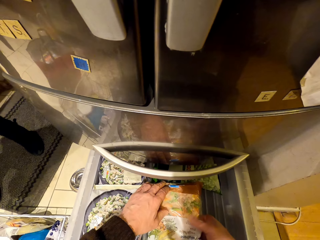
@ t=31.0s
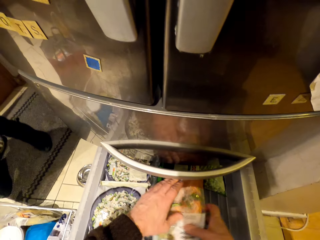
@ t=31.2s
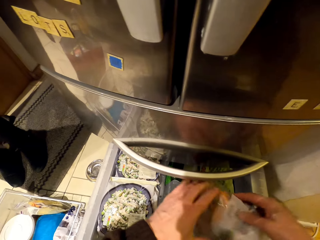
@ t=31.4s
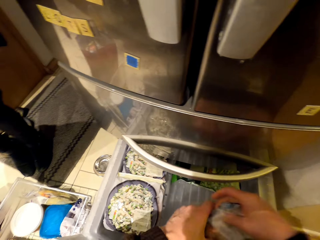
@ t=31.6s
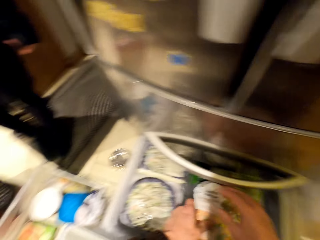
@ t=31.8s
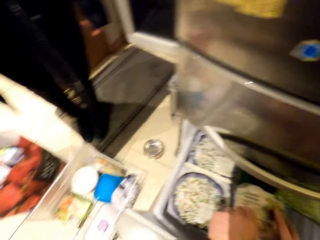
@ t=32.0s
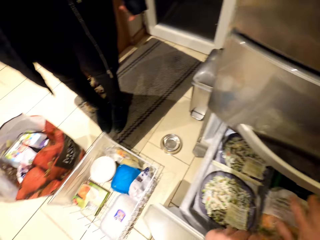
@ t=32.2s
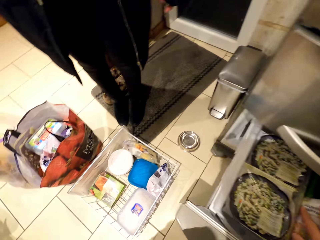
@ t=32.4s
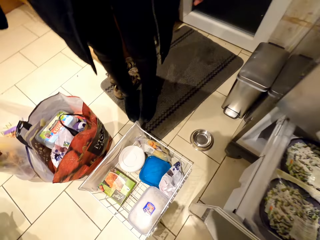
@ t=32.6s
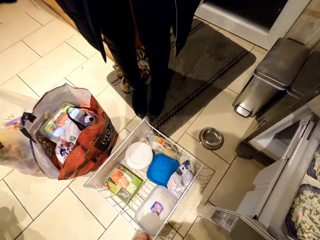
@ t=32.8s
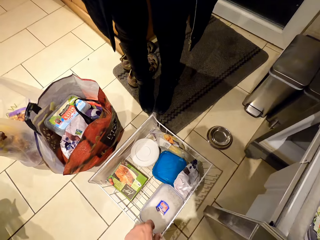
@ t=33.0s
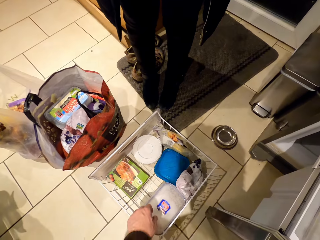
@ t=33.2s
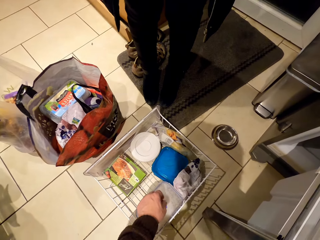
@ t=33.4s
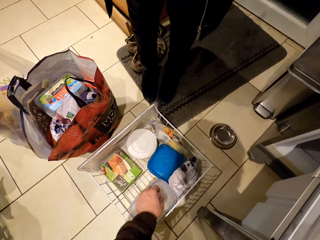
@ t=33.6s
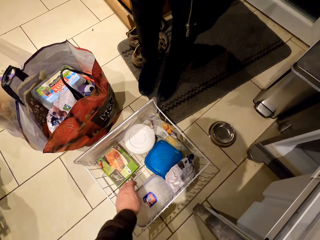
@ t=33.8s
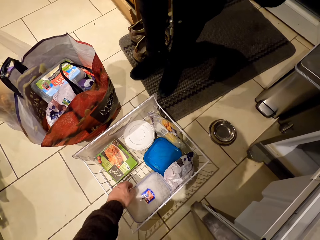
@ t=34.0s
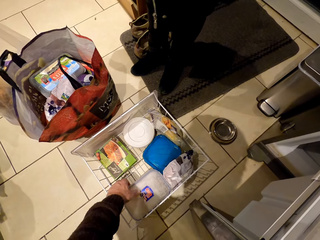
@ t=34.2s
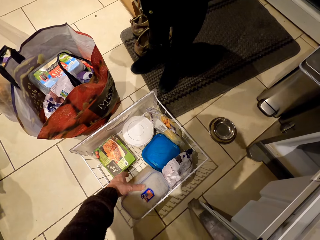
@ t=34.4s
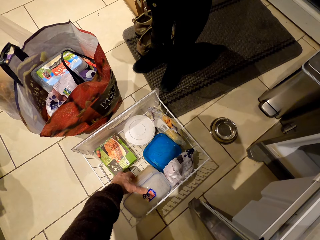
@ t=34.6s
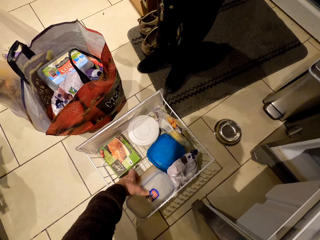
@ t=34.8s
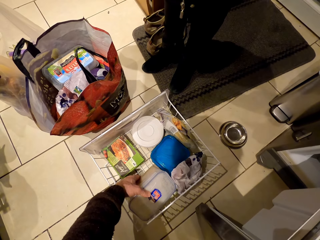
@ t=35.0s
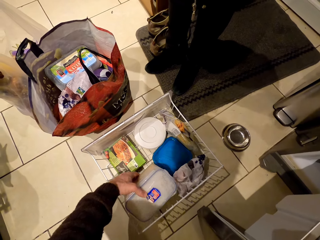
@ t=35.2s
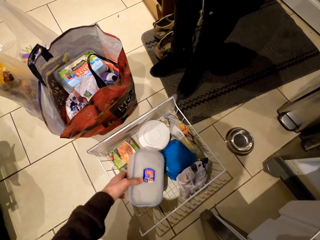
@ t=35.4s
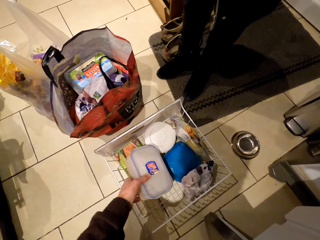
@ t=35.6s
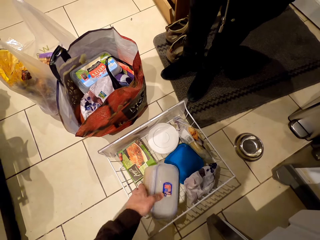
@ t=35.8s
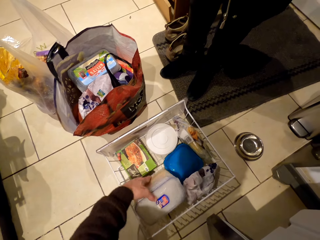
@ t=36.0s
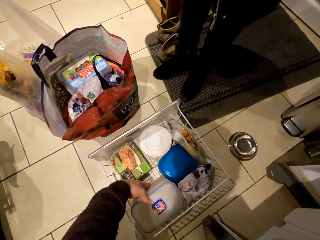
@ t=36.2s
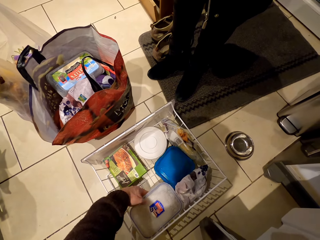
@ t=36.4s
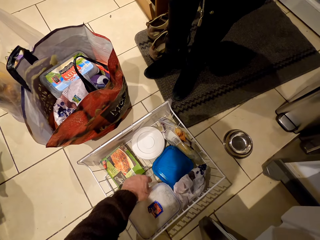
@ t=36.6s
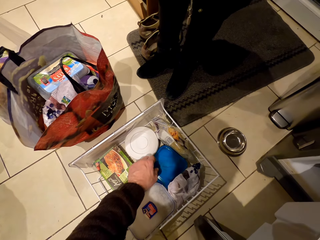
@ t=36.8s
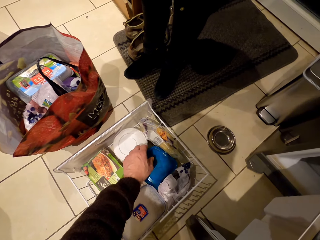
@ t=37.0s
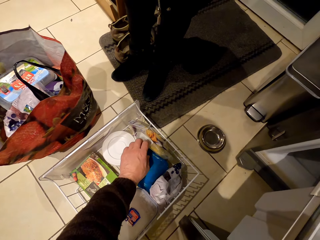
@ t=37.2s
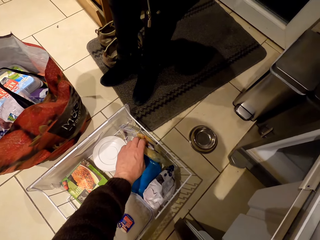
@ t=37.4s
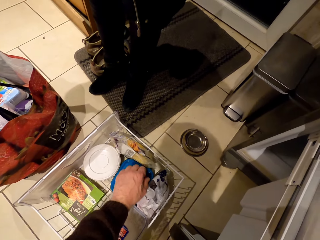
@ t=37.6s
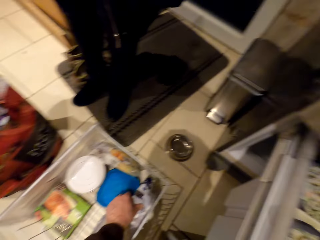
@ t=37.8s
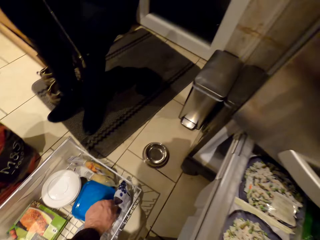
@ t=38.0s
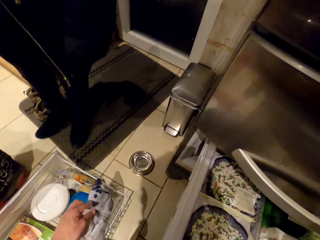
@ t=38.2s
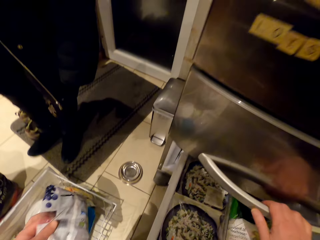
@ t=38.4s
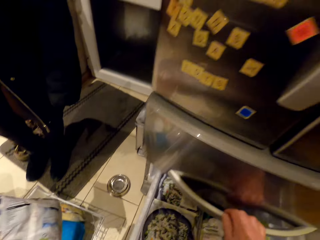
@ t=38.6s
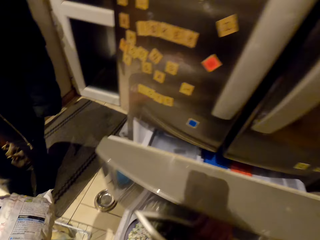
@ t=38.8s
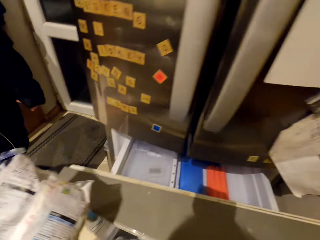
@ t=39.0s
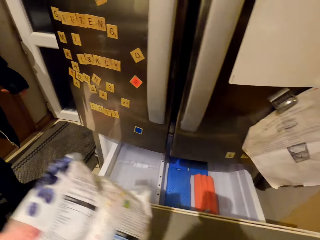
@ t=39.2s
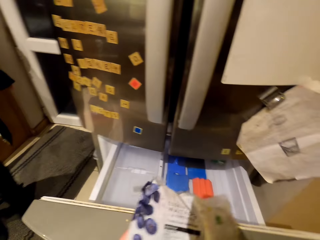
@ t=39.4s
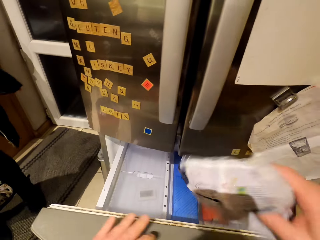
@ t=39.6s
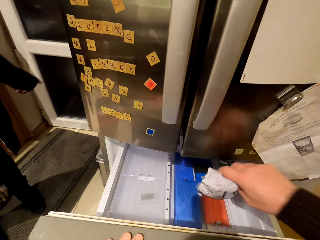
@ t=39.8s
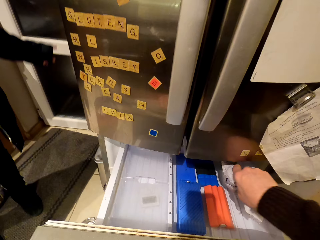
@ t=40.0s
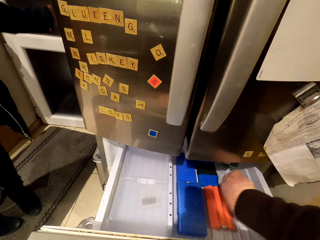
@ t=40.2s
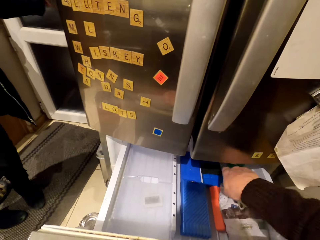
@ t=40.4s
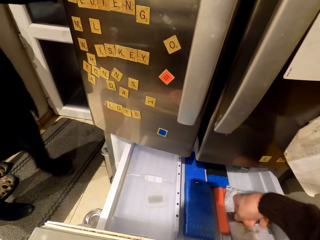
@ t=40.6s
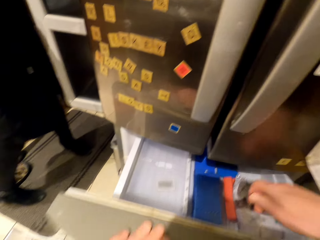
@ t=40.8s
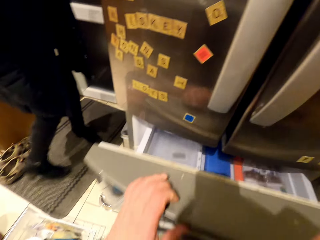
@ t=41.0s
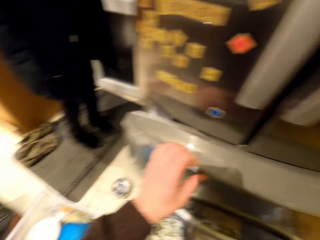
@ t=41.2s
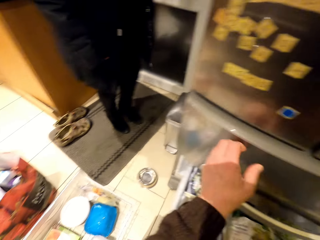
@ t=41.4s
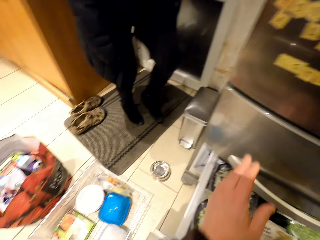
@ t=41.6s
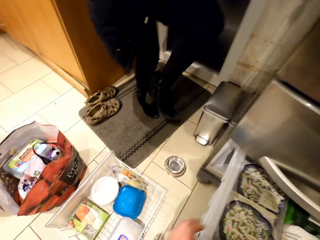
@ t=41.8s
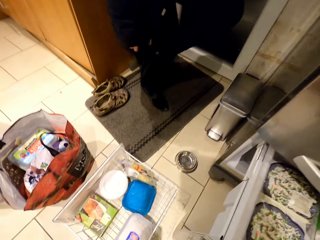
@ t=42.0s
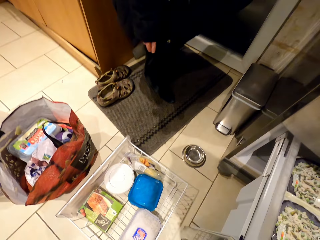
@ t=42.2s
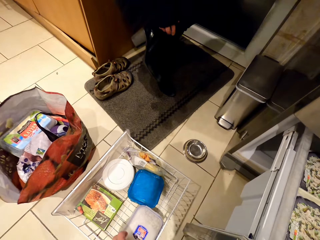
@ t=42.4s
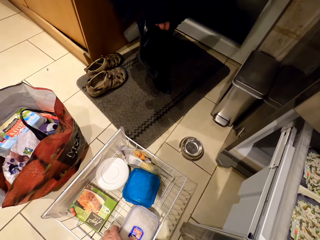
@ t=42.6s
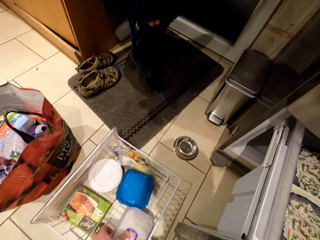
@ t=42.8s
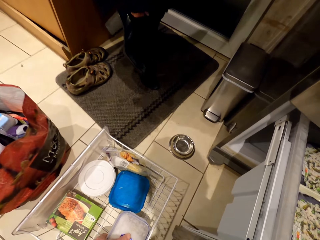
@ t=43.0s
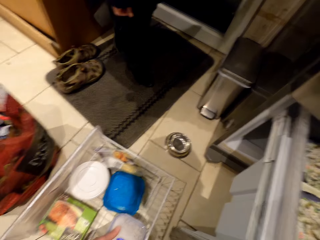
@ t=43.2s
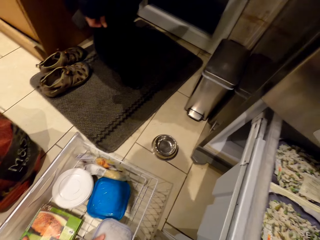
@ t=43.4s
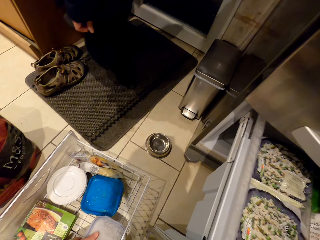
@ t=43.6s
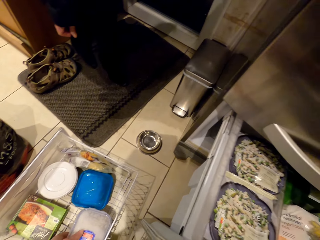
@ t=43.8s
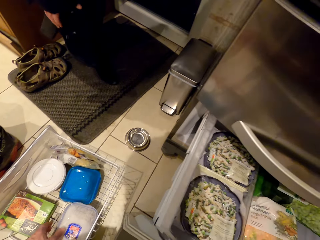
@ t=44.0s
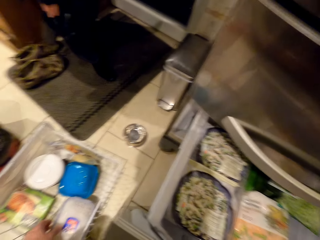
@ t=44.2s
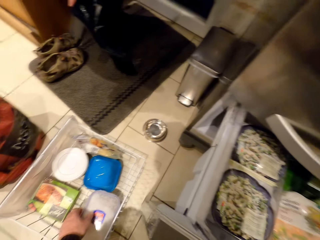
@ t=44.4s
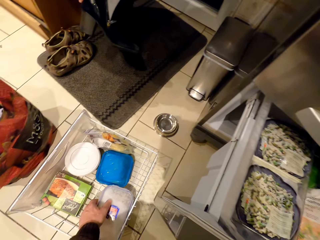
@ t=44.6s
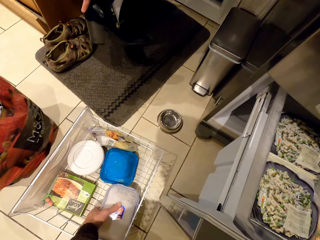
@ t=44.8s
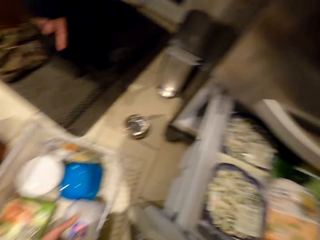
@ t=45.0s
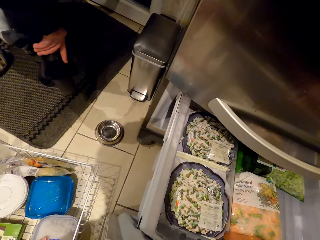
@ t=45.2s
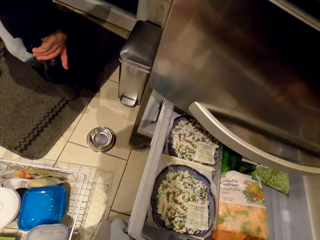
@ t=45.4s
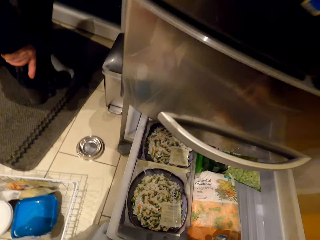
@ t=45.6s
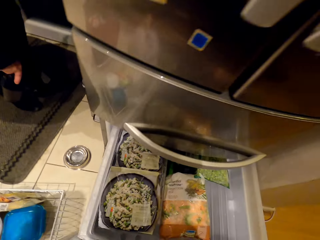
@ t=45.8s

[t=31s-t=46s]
A woman moves around. The camera wearer moves around. They lift a container in the tray in a drawer on the floor, return the container in the tray, and move a hand. They pick another packet from the tray and open a fridge drawer. The woman moves around. The camera wearer puts the packet in the drawer, closes the fridge drawer, and moves around. The woman removes a shoe. The camera wearer picks a container from the tray.

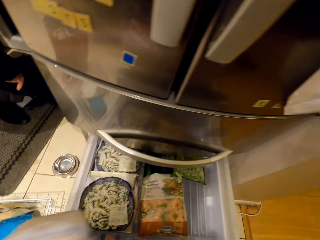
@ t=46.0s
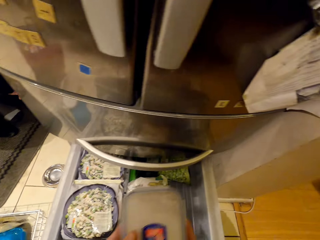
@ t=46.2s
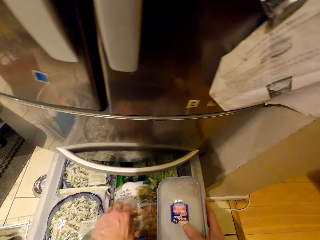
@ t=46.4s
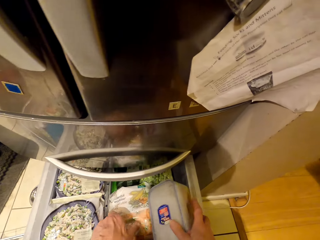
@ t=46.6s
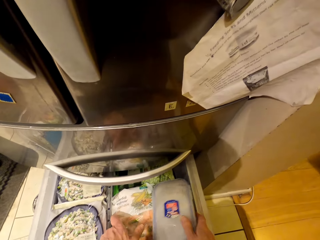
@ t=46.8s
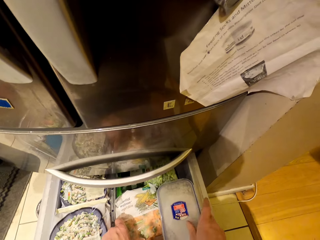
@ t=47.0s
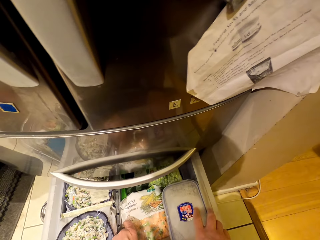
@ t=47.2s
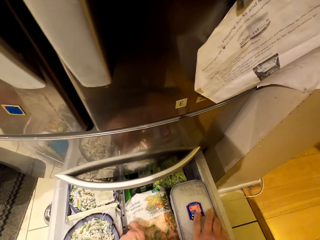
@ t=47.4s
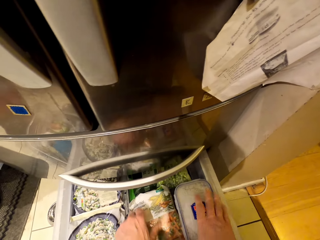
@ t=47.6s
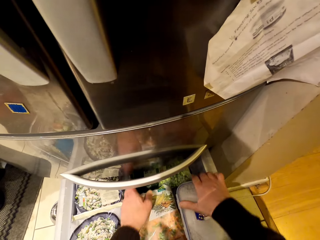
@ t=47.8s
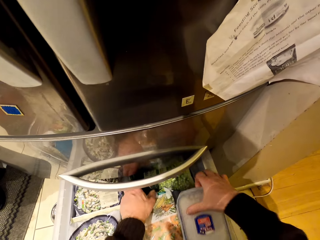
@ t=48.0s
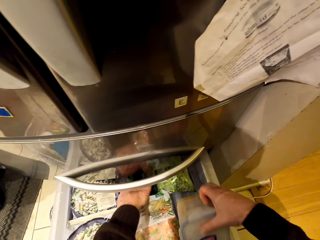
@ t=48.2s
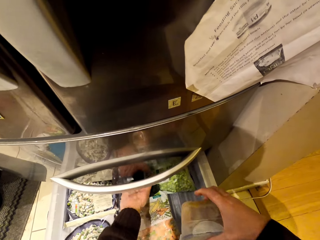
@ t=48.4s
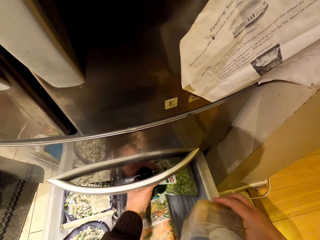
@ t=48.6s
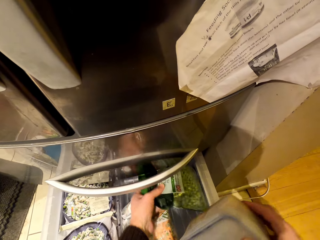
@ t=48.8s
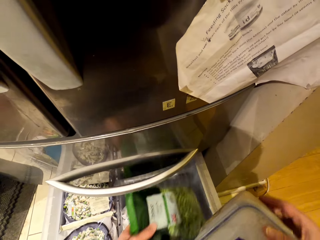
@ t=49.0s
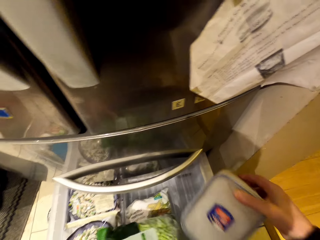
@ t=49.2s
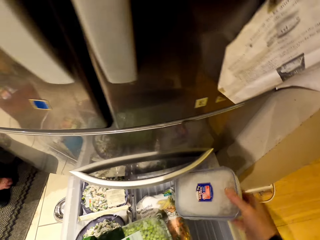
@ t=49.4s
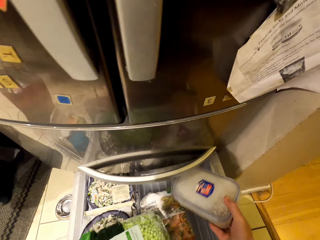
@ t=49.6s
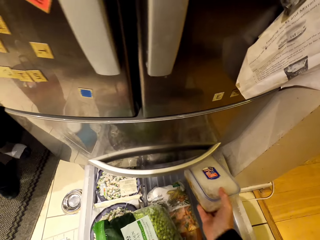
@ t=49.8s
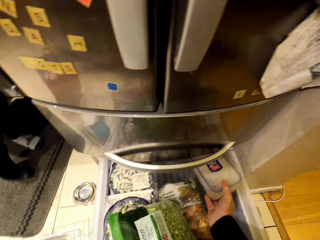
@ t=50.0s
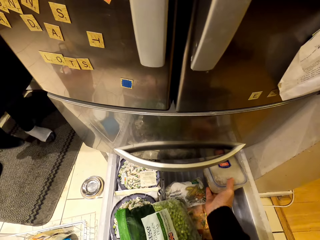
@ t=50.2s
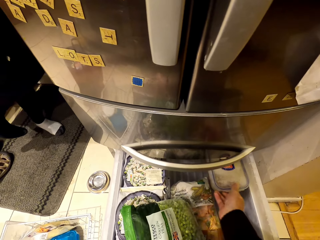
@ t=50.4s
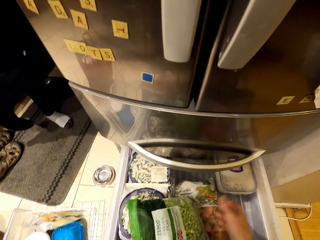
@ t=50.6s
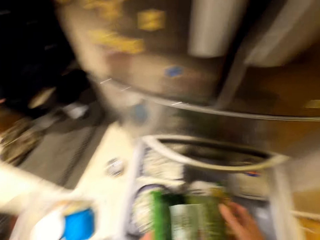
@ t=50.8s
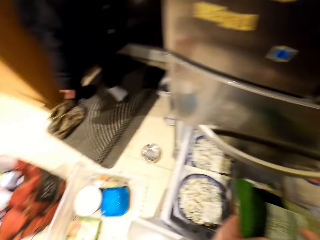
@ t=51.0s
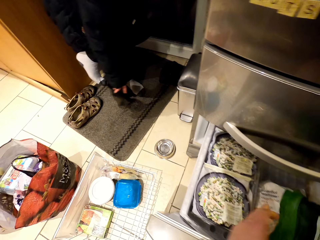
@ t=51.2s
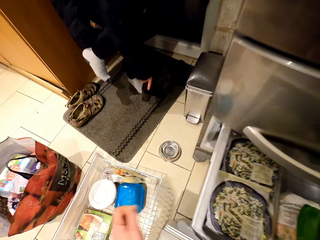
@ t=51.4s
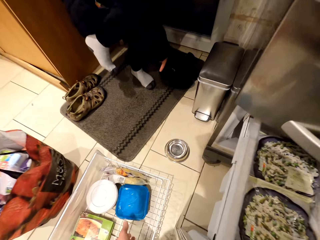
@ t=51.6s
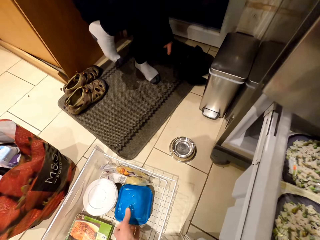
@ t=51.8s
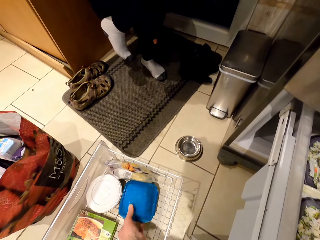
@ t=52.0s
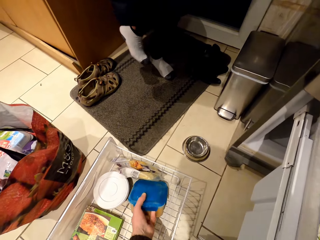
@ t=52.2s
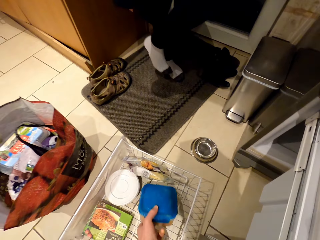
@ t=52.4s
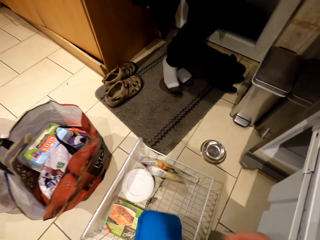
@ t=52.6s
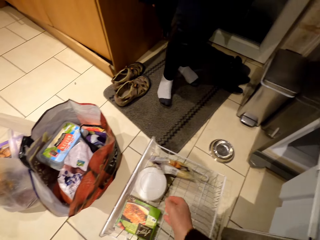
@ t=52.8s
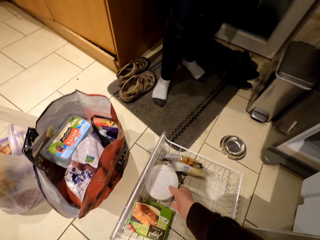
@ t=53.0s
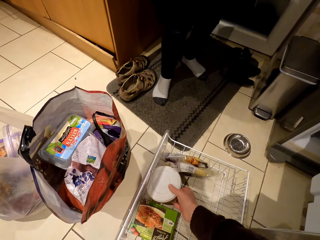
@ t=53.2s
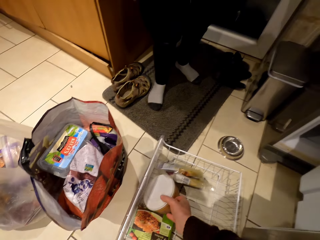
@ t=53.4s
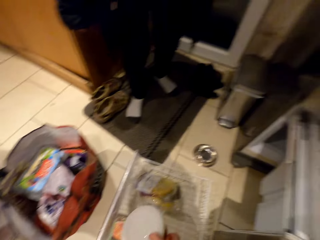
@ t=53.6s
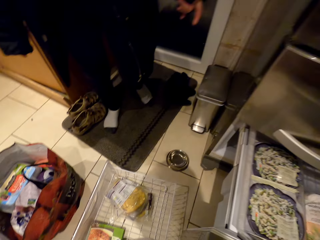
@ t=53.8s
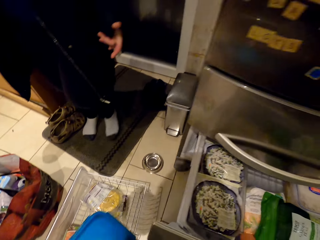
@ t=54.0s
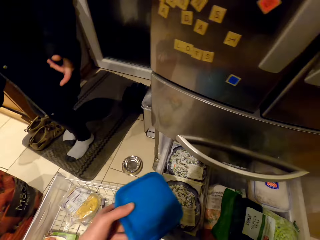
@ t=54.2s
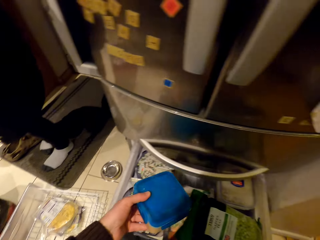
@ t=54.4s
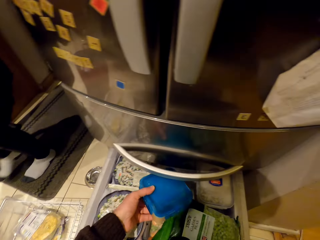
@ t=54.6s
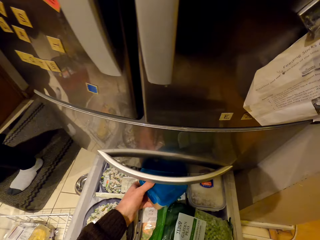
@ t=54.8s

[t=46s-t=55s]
The camera wearer puts a container or dish in the drawer. They pick a package of something in the fridge and move the dish in the fridge. A woman removes a shoe and puts the shoe on the door mat. The camera wearer picks two containers from the tray. The woman walks in the house.
